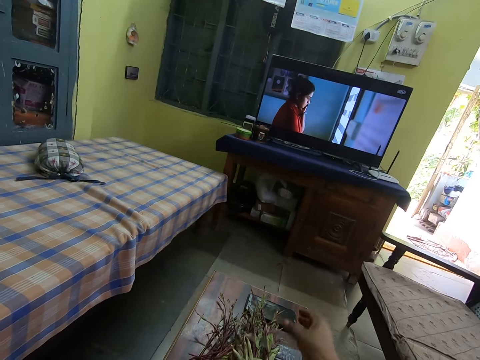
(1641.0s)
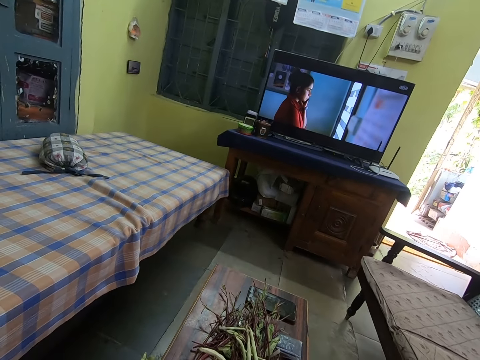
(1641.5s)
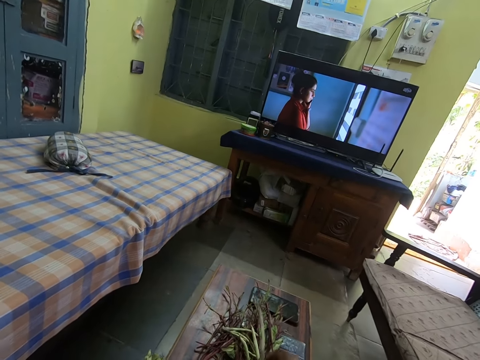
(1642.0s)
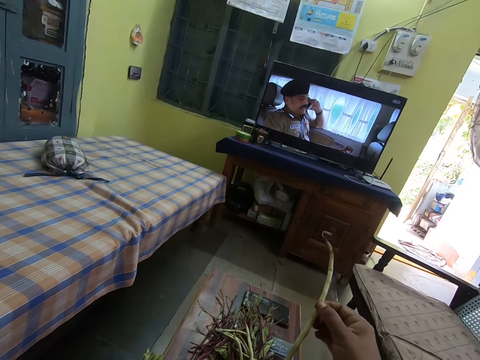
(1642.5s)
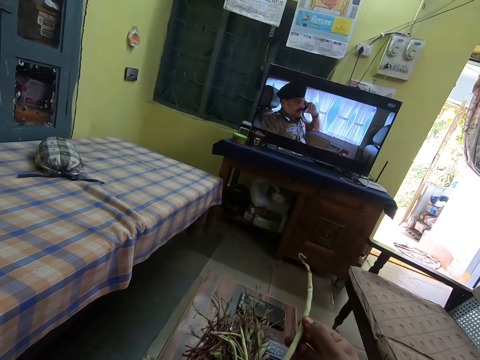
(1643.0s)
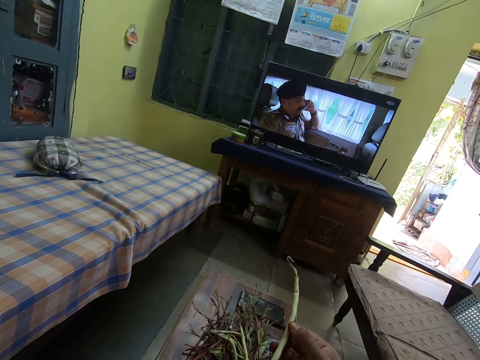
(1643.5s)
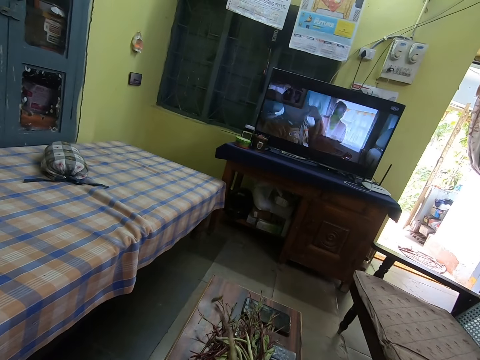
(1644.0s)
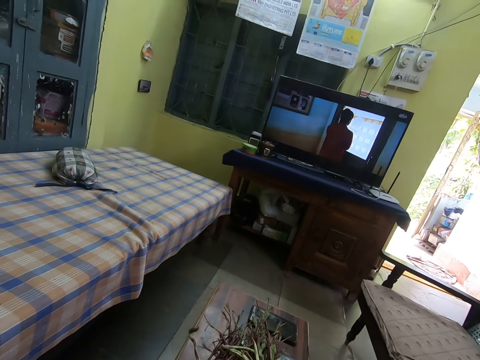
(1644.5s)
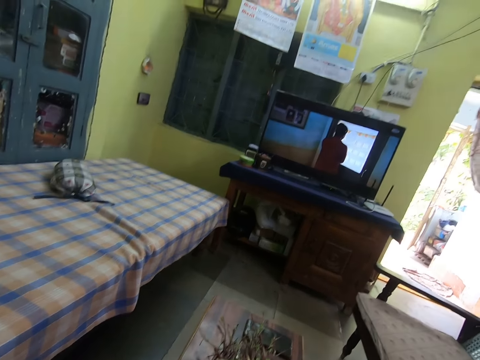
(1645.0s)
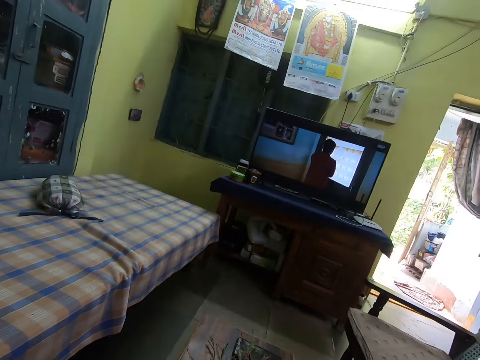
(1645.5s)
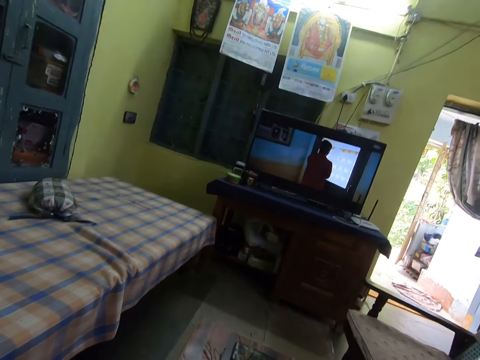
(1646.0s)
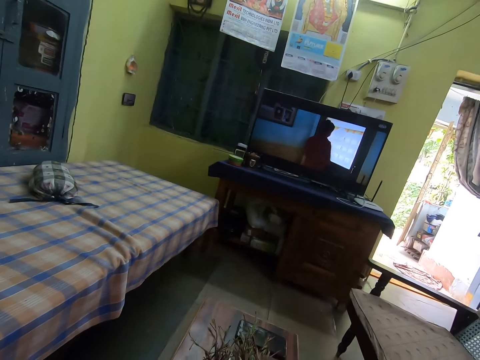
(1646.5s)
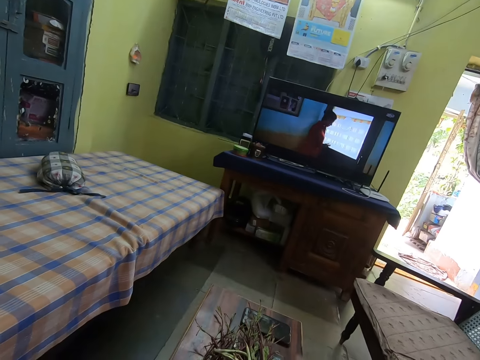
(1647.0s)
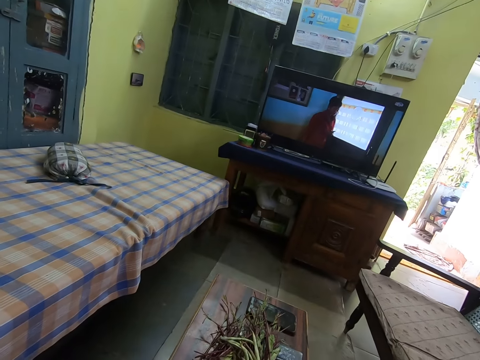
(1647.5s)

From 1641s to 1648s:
The camera wearer takes a spice from the bunch of spices on the table with his right hand. He watches the television set.

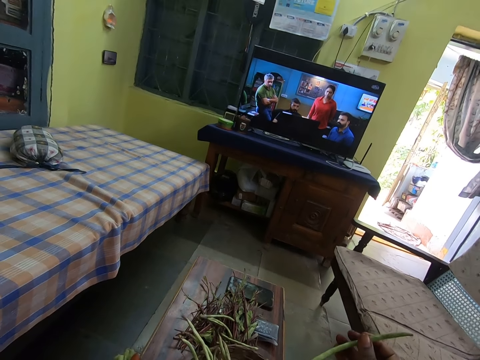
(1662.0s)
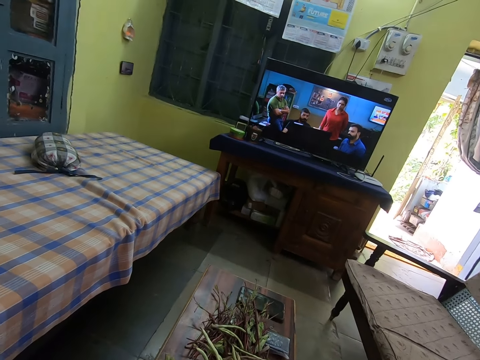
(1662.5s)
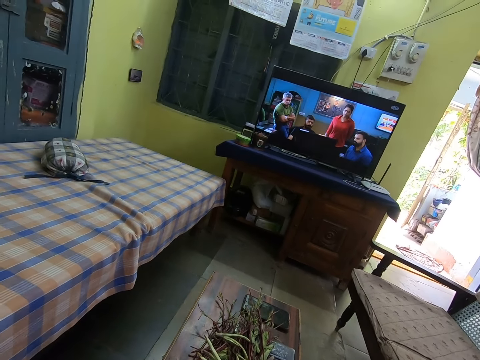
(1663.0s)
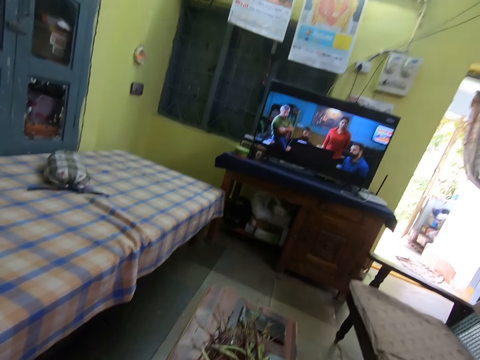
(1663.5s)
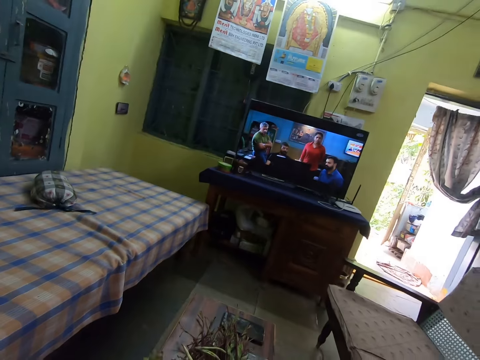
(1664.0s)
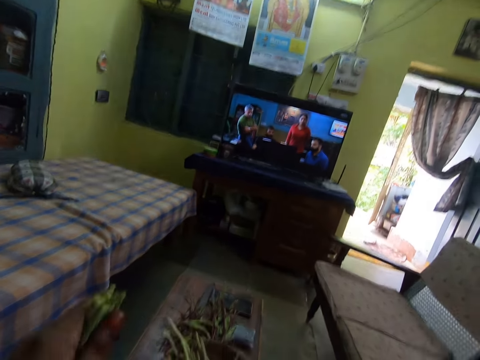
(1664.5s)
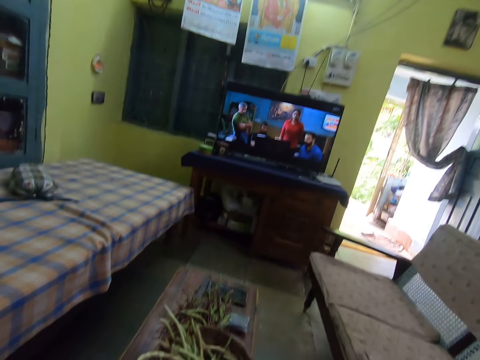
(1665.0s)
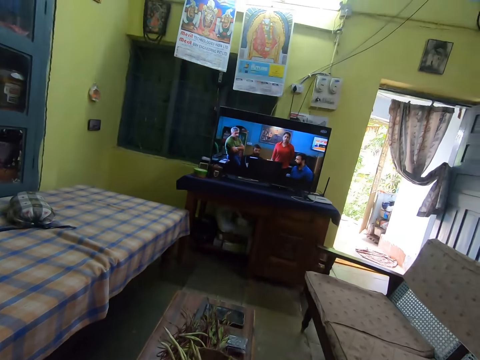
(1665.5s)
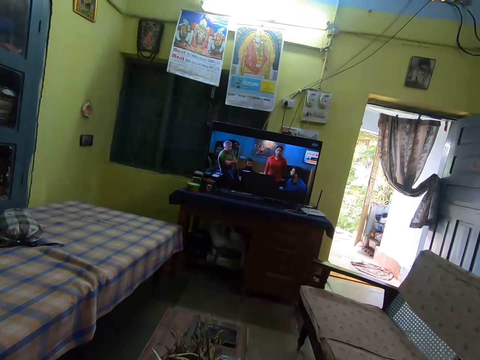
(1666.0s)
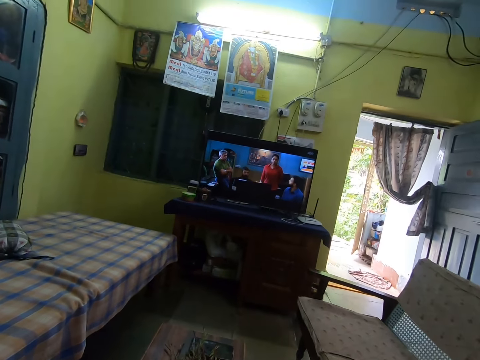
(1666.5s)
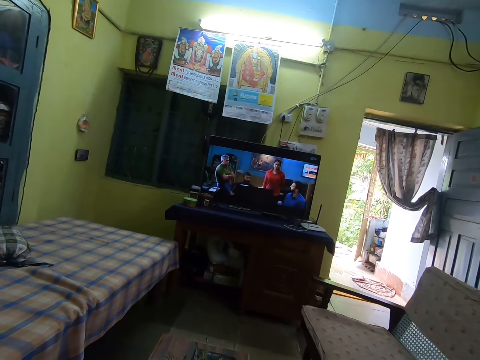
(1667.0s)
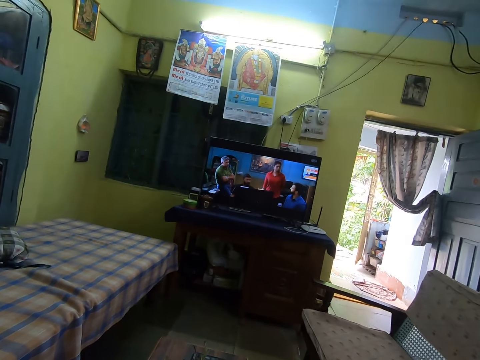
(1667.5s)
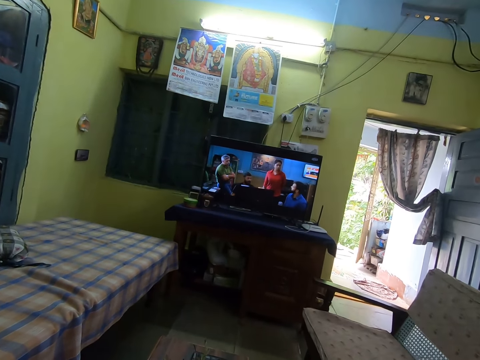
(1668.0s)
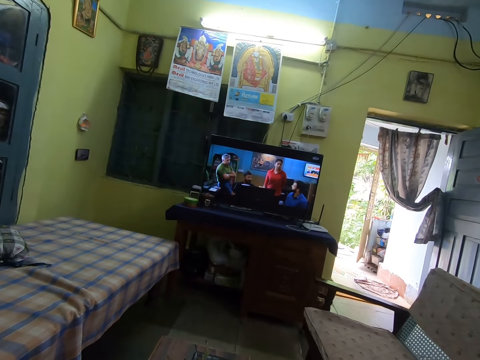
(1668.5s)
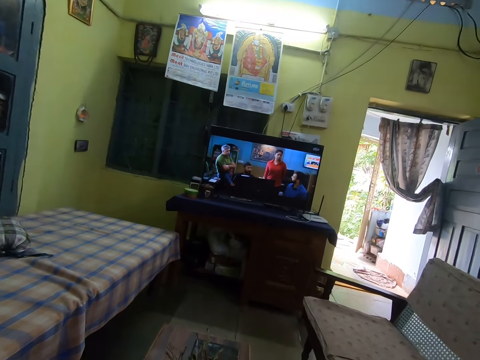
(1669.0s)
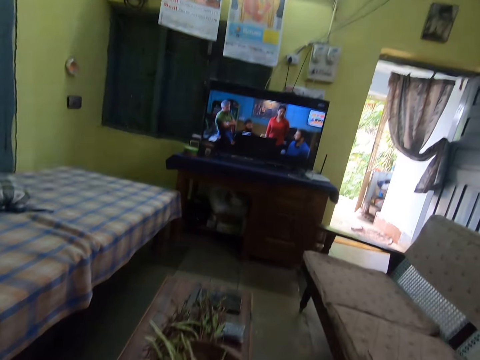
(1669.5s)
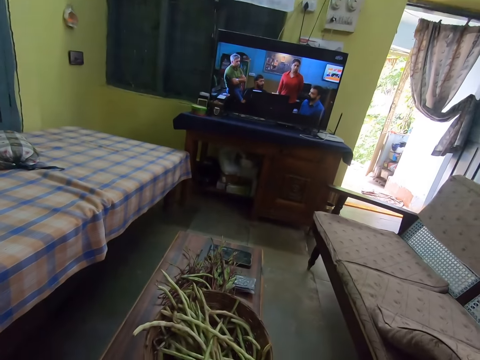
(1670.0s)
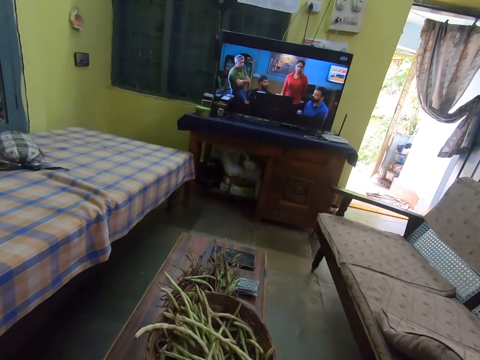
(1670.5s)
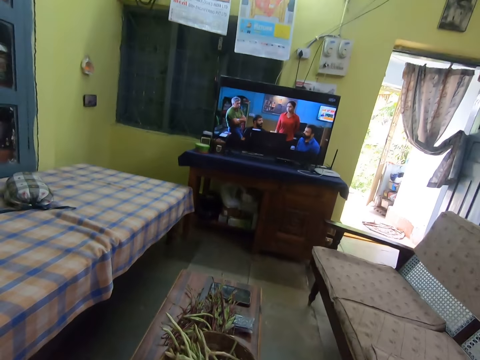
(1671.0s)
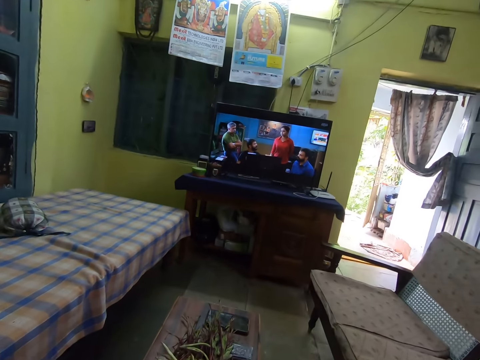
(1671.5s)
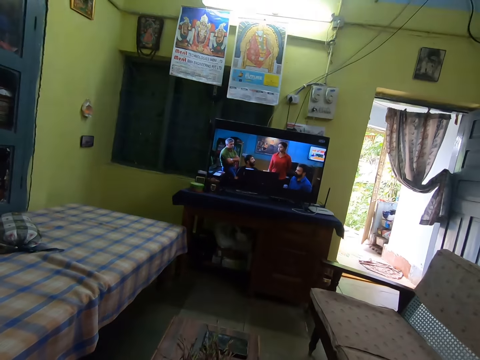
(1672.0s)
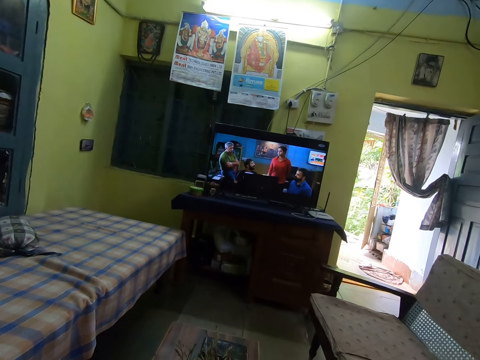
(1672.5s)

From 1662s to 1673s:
The camera wearer holds the vegetables in his hands.

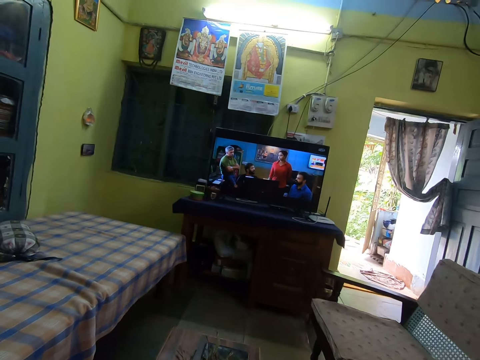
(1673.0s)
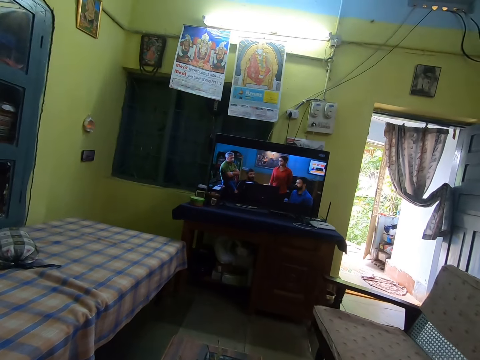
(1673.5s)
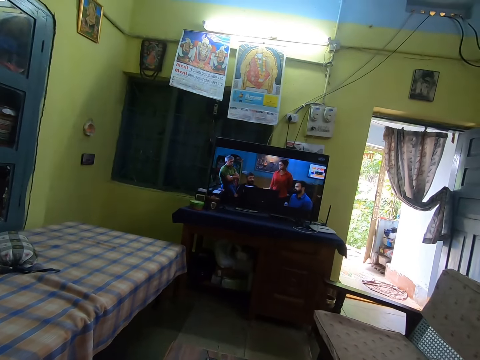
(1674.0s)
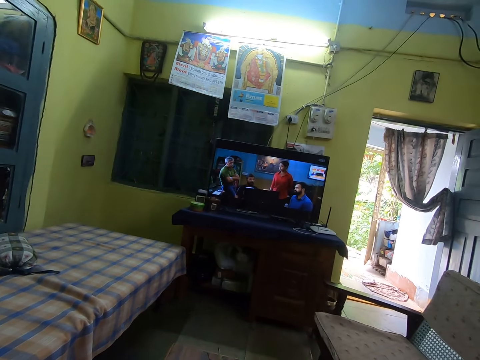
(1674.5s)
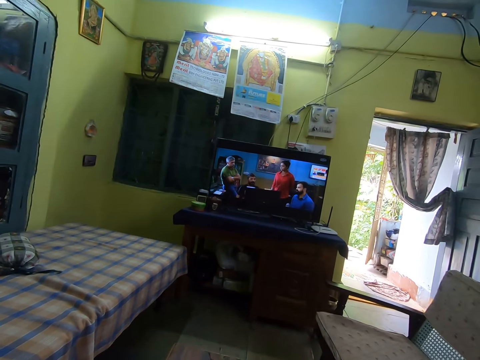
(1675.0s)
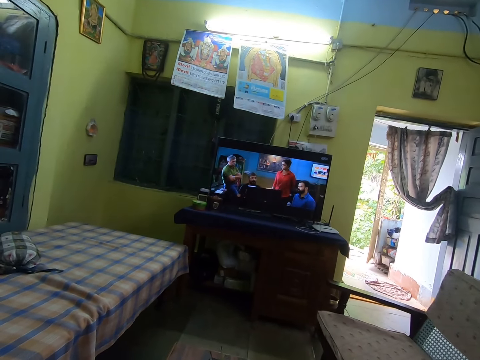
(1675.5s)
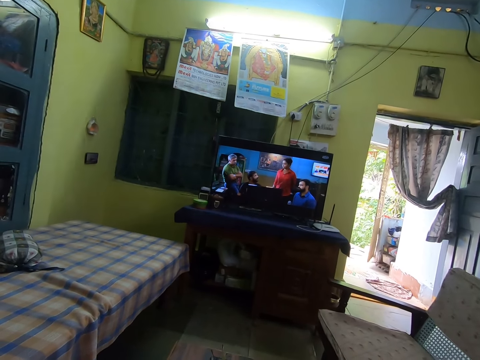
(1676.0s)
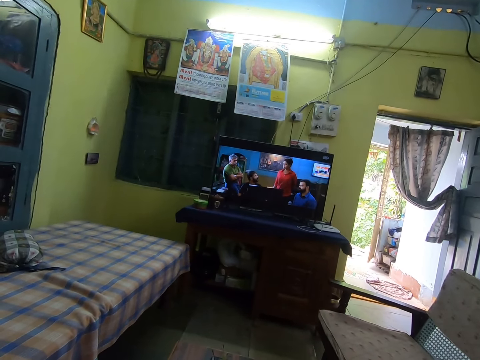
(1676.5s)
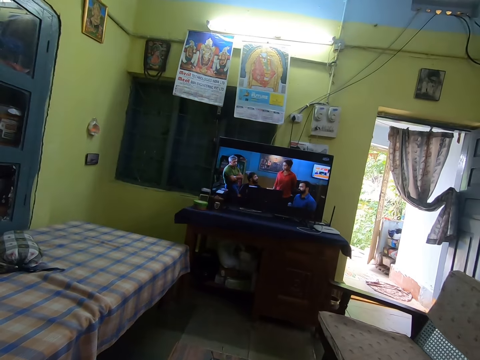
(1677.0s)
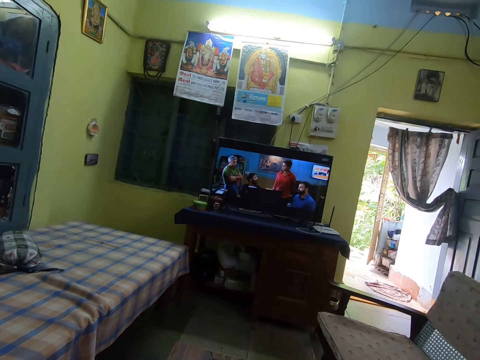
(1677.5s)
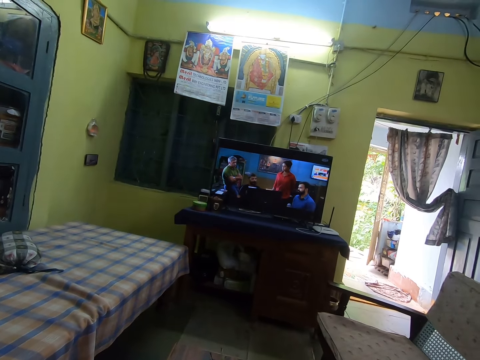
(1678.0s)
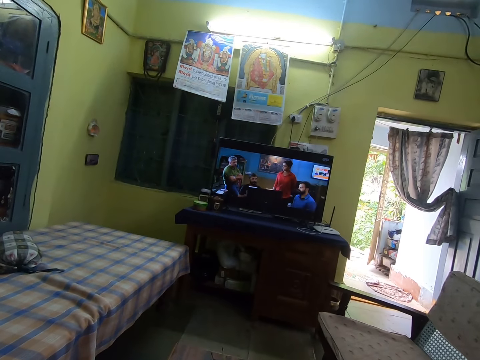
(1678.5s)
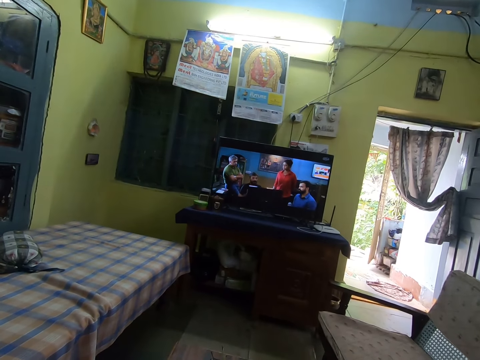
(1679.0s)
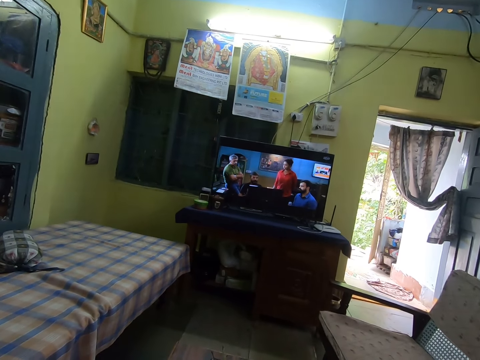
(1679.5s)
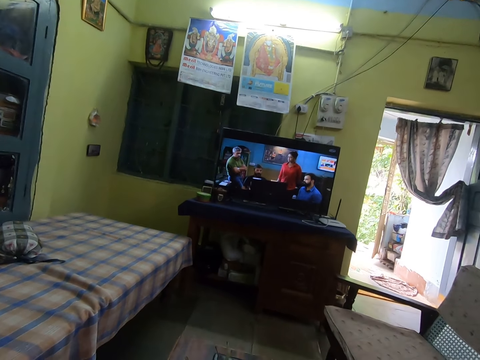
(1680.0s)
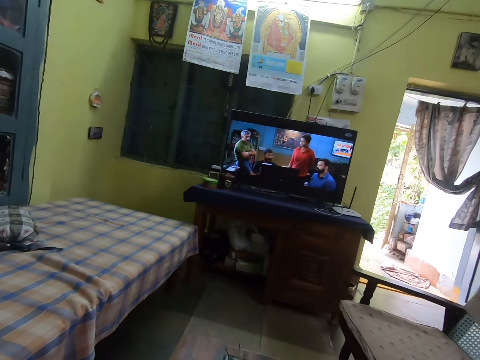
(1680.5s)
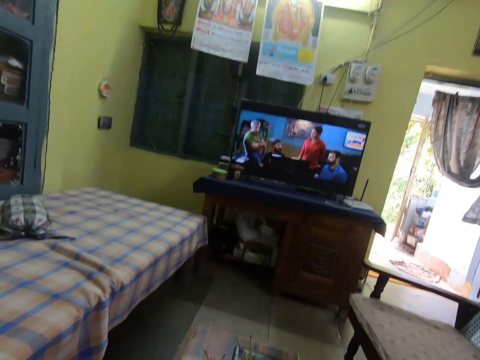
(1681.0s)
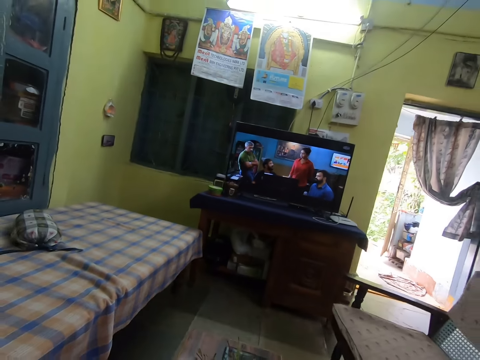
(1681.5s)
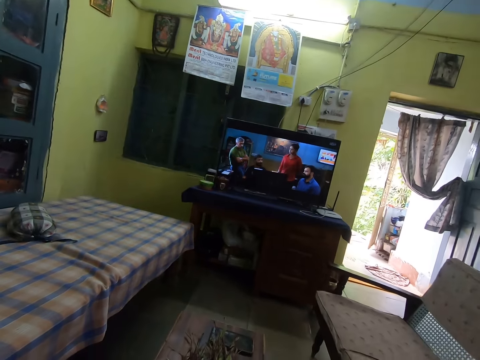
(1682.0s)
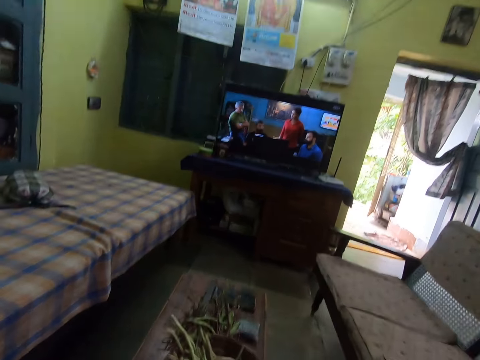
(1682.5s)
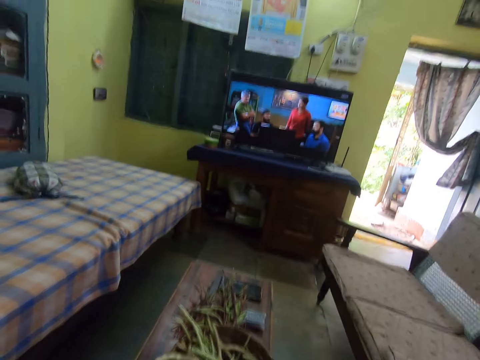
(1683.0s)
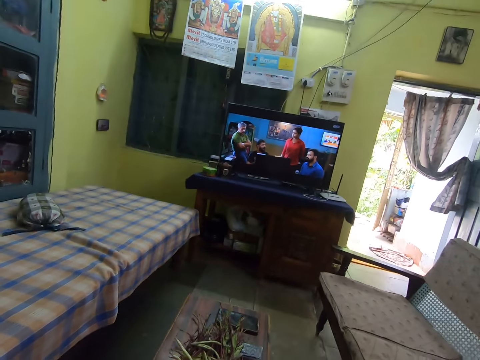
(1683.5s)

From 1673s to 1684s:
The camera wearer watches the television set.
